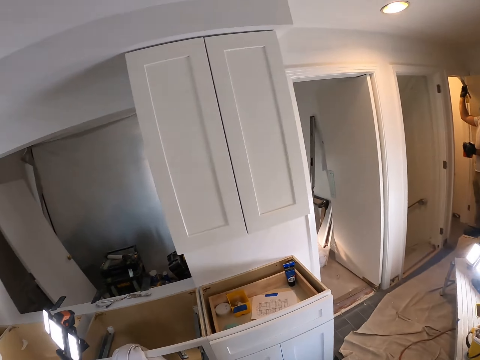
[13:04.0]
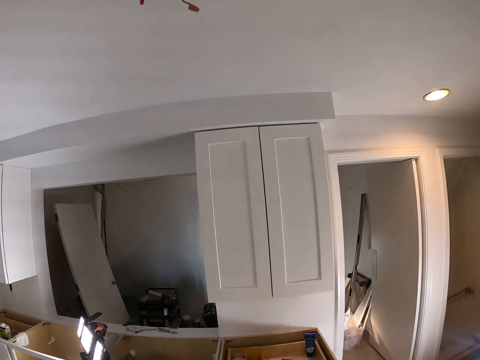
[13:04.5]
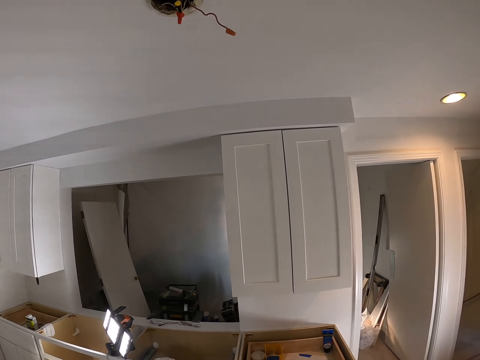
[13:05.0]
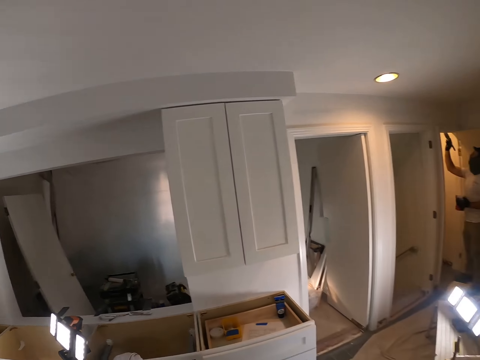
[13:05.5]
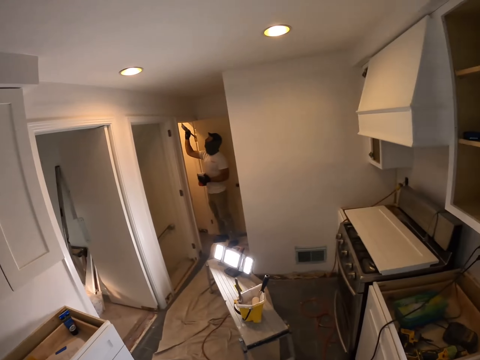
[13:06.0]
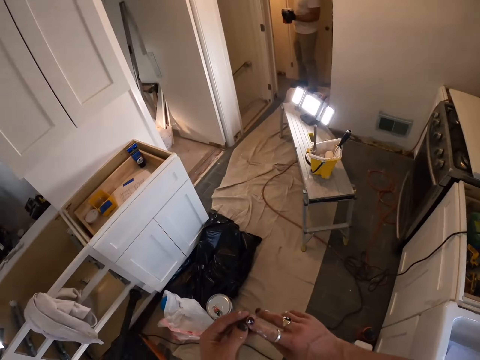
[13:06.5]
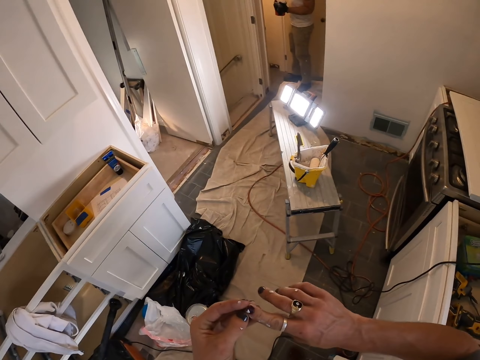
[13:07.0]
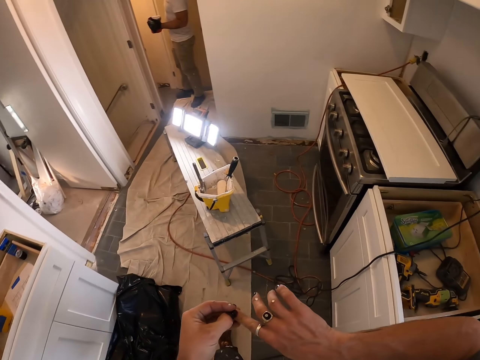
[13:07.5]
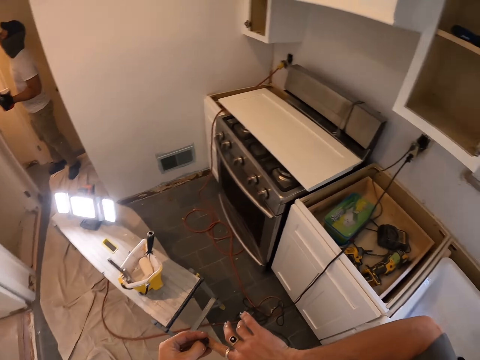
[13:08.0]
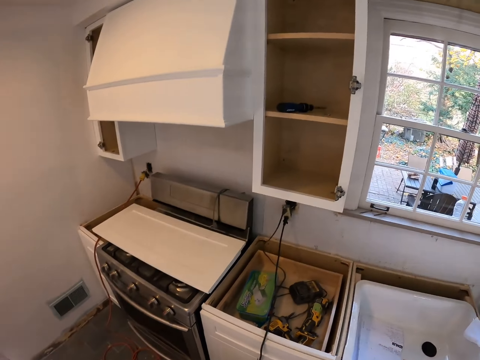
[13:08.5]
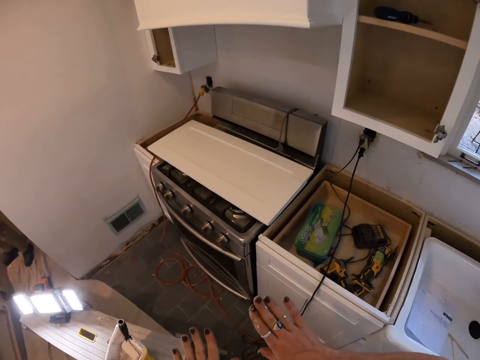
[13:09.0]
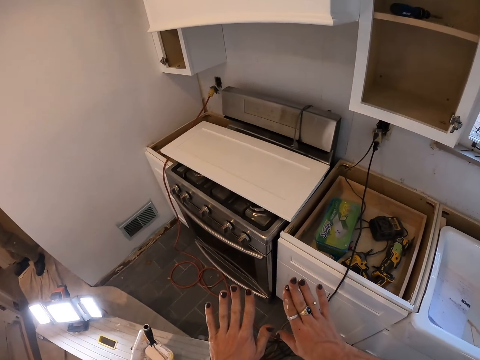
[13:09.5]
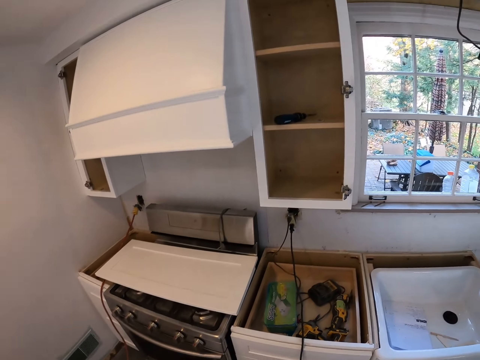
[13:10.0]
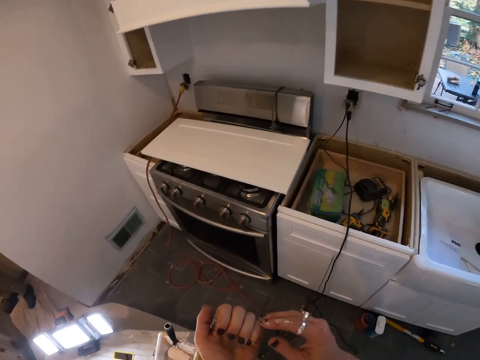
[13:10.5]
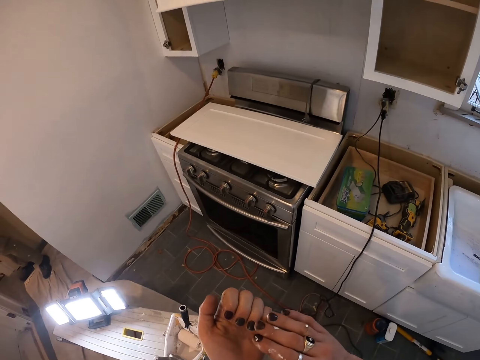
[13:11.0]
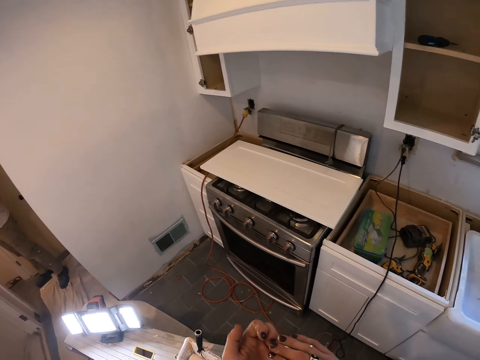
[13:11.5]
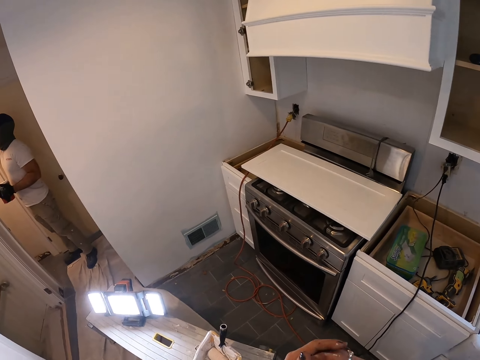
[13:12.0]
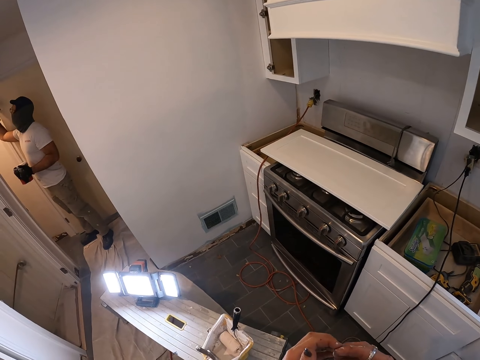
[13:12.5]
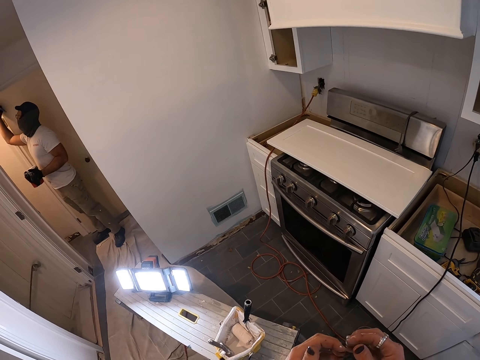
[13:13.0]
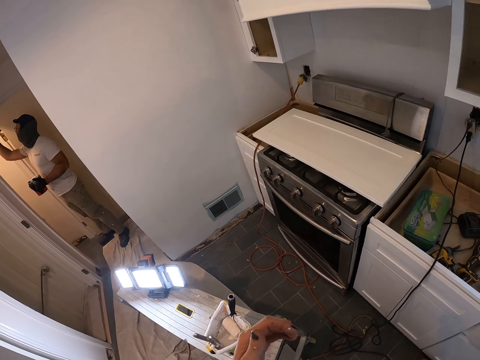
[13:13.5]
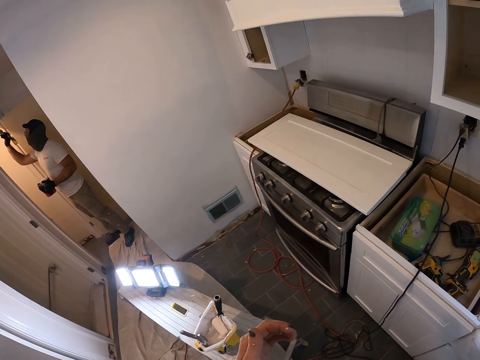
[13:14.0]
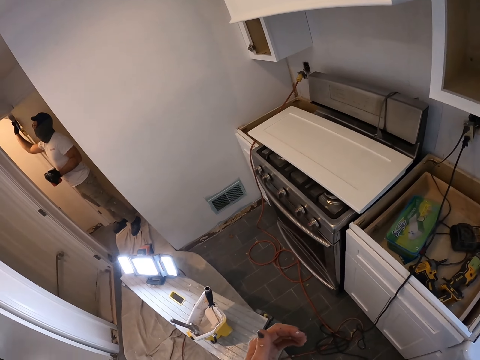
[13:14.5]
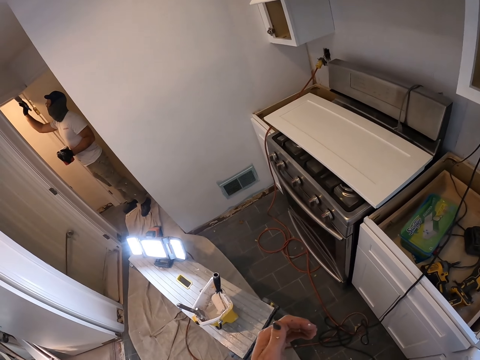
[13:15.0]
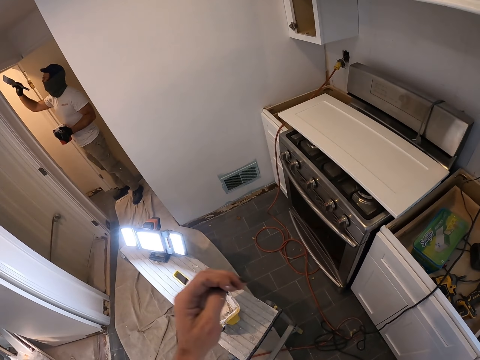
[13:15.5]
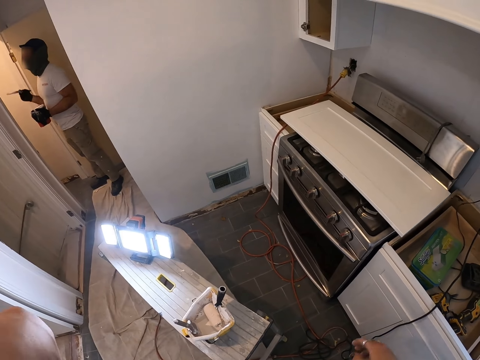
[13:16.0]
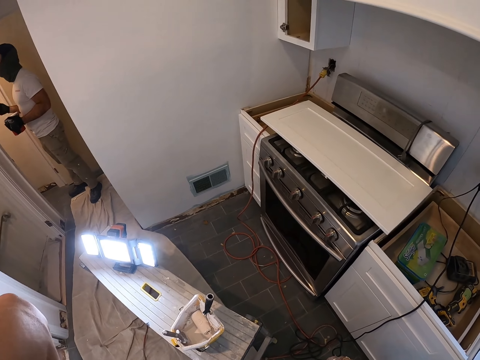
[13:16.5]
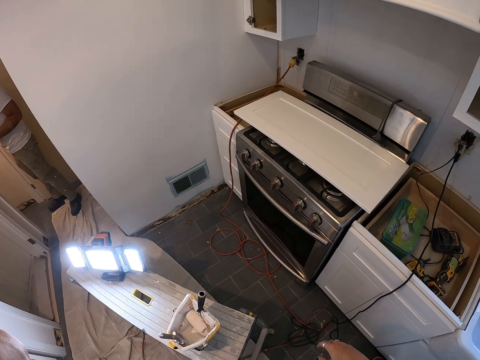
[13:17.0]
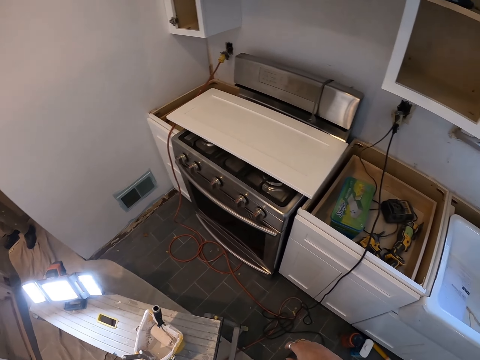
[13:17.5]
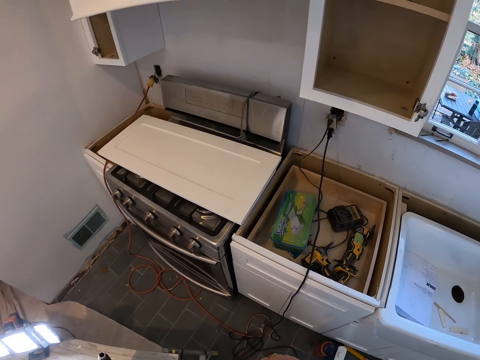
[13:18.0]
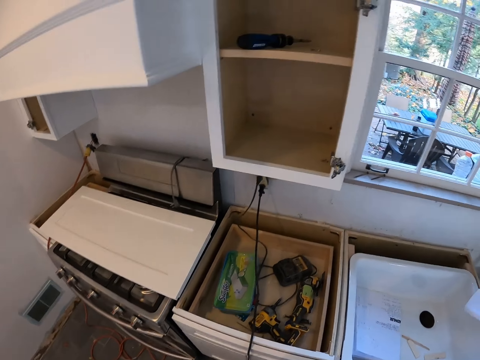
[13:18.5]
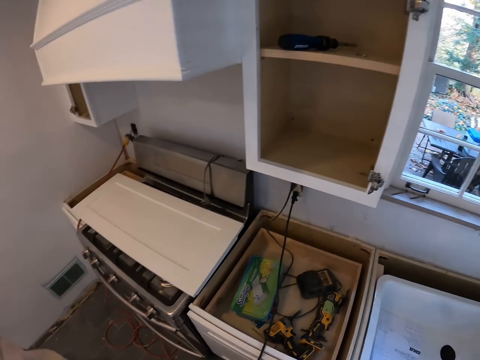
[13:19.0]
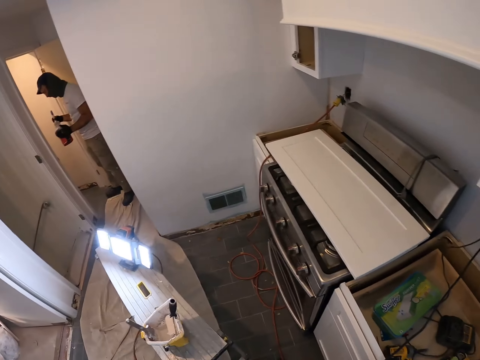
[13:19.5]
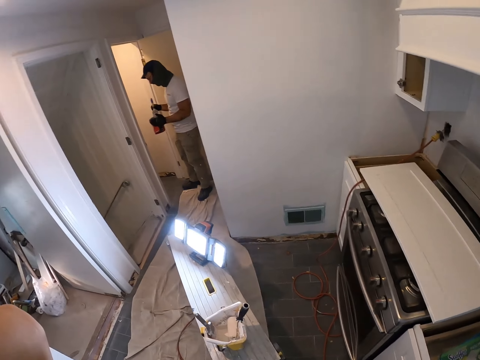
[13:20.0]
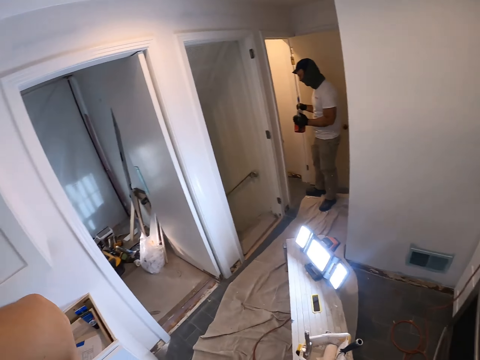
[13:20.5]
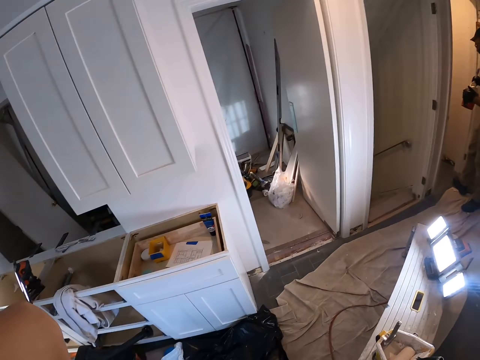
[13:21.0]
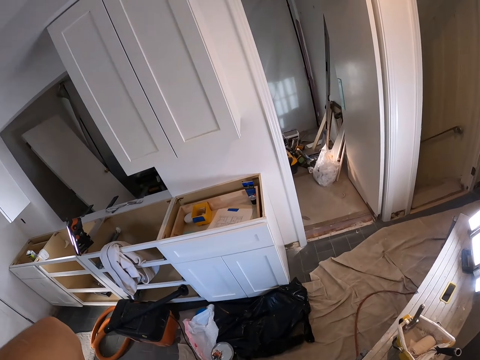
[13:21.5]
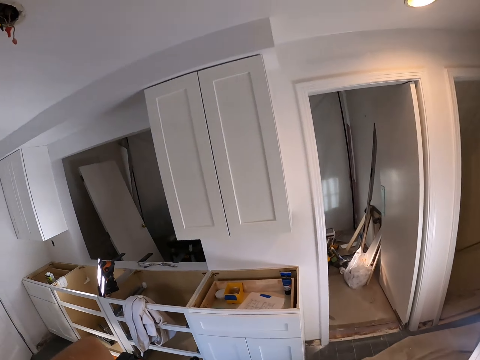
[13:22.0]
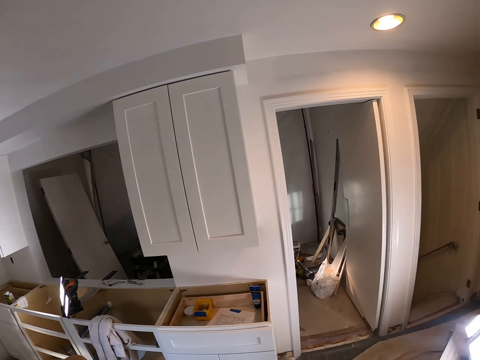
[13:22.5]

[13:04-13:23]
The camera wearer looks around. He checks the nails. He looks at his fingers. He adjusts the camera. A man paints the house. The camera wearer looks around.

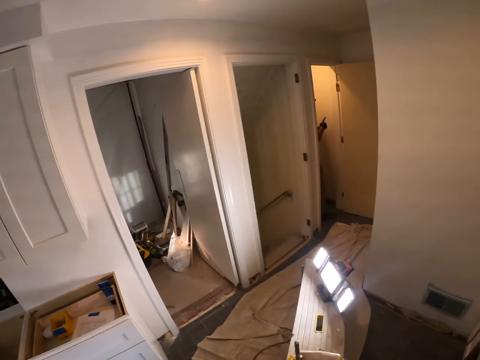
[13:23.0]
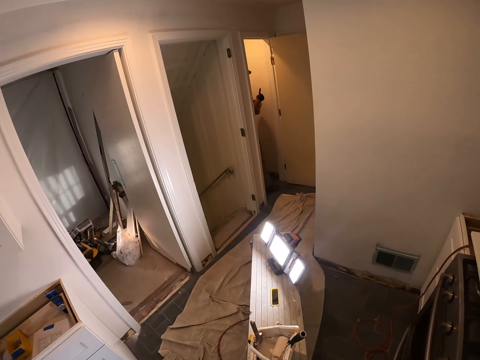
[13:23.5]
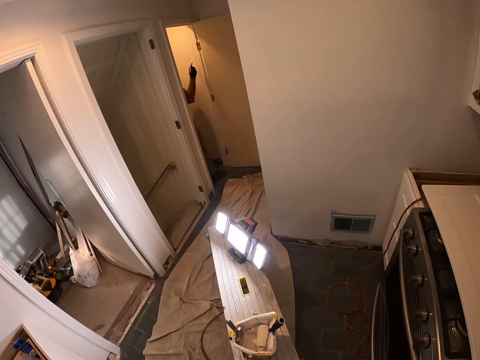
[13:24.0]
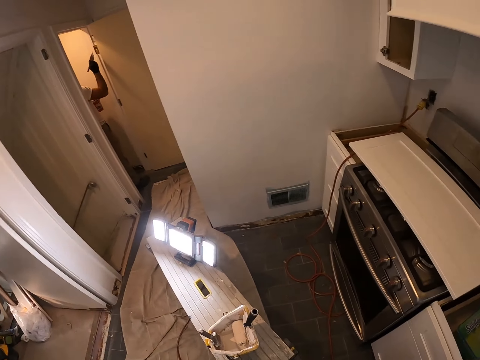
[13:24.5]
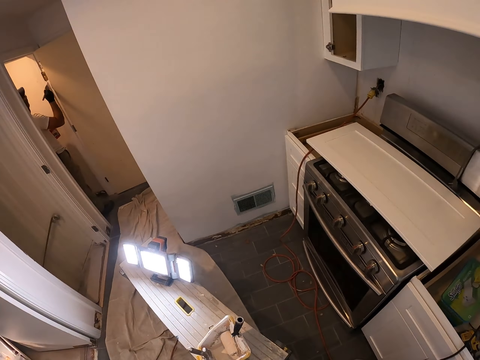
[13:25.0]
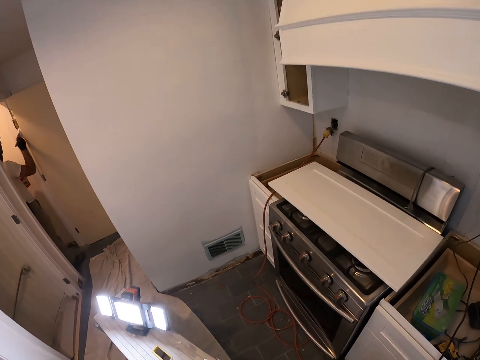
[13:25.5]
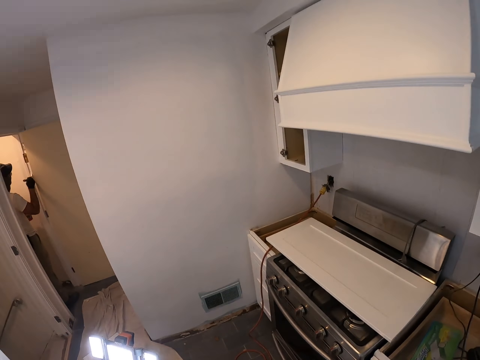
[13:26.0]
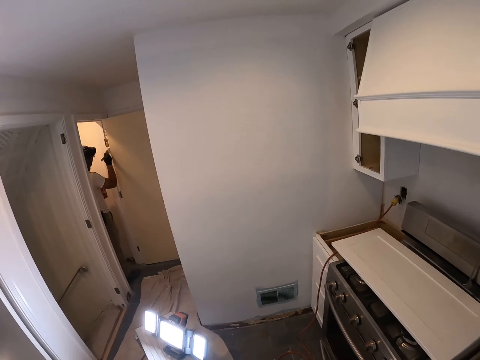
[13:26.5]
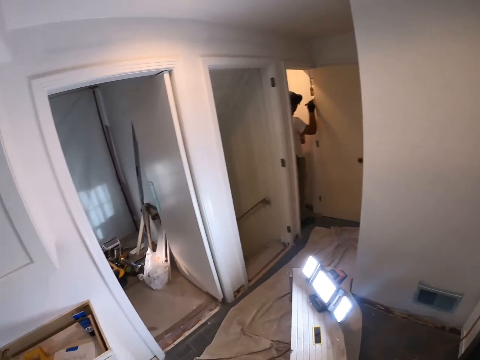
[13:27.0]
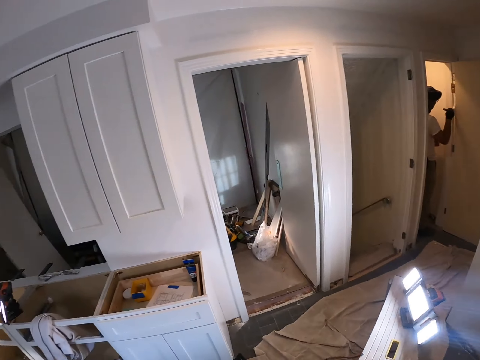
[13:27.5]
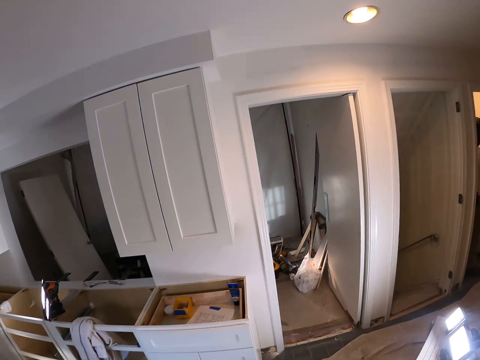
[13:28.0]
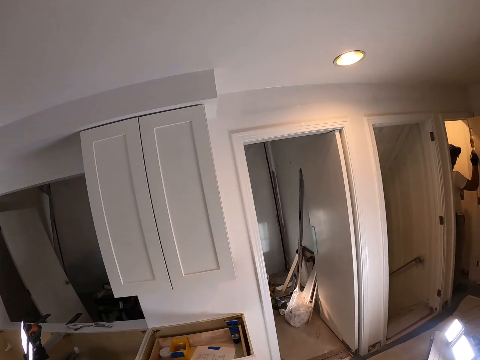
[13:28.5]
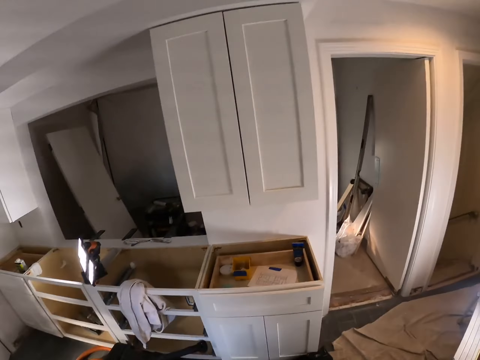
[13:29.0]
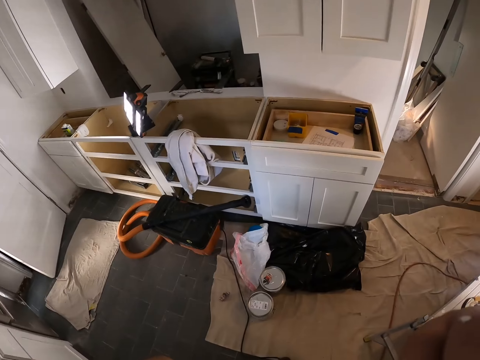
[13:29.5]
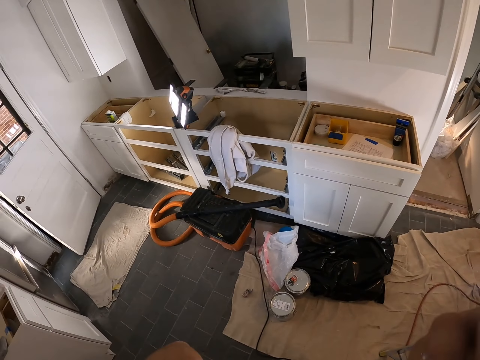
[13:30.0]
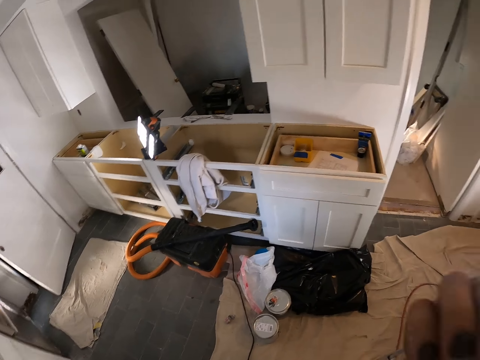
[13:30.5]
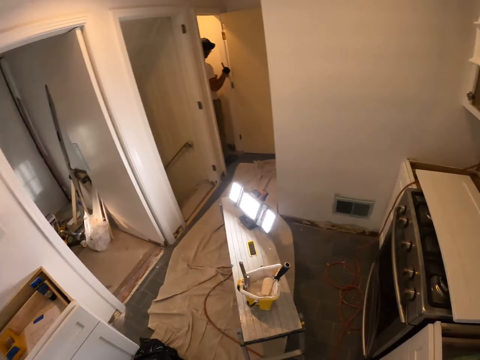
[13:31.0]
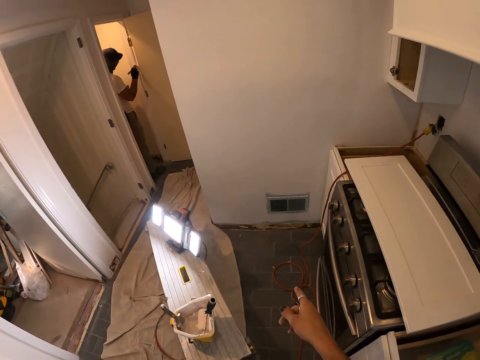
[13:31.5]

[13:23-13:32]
A man paints the house. The camera wearer looks around and points at the wall.
